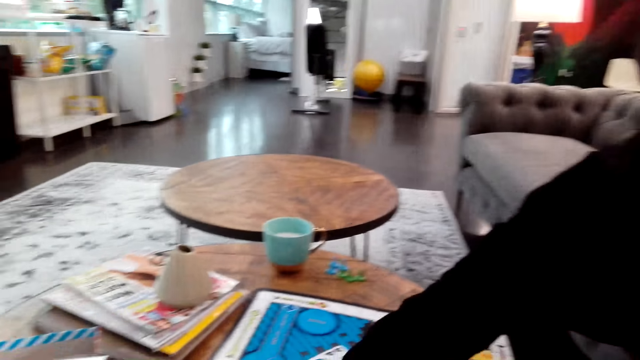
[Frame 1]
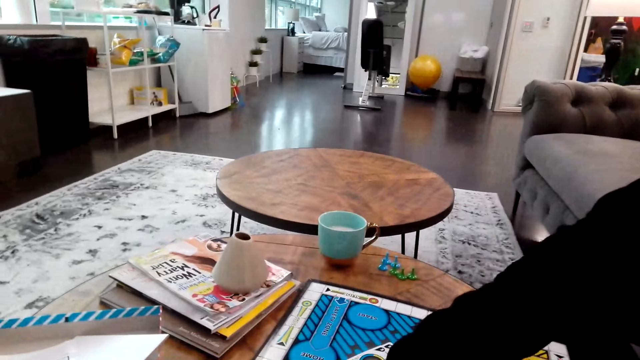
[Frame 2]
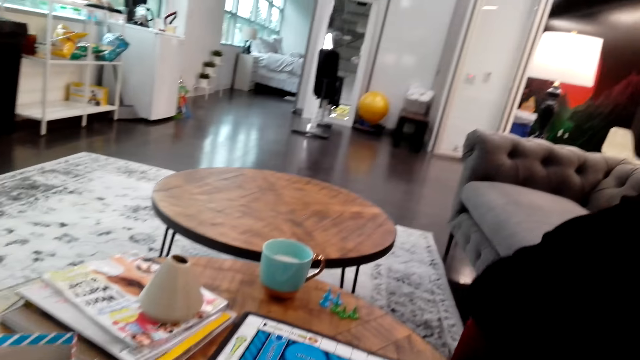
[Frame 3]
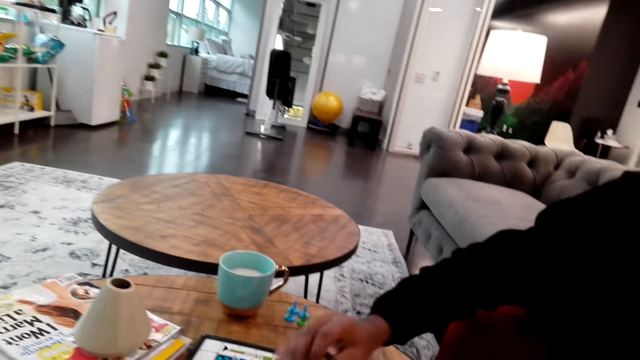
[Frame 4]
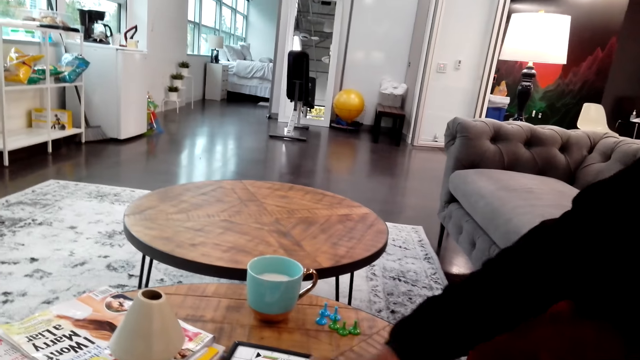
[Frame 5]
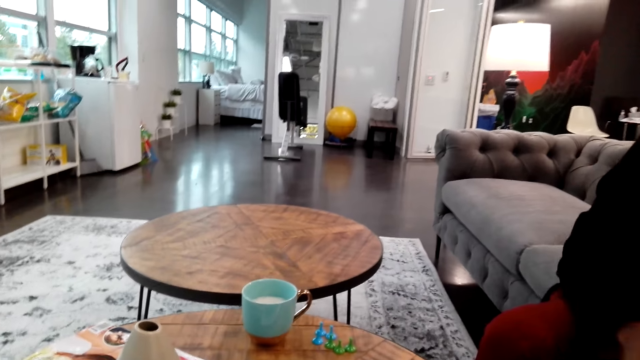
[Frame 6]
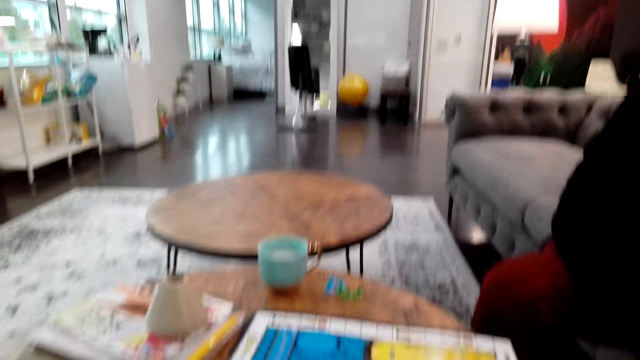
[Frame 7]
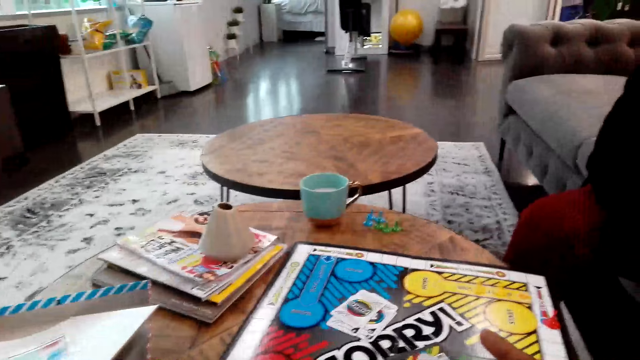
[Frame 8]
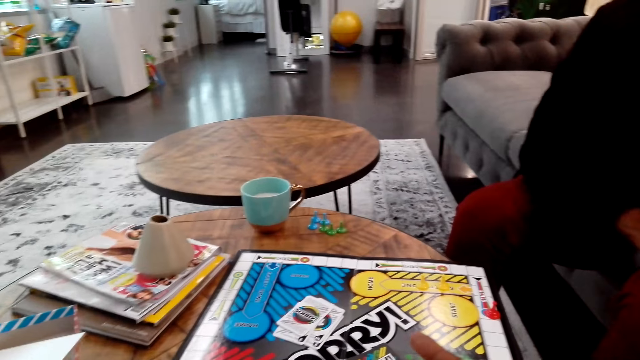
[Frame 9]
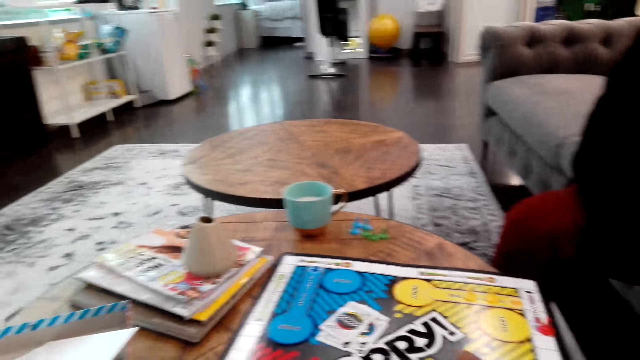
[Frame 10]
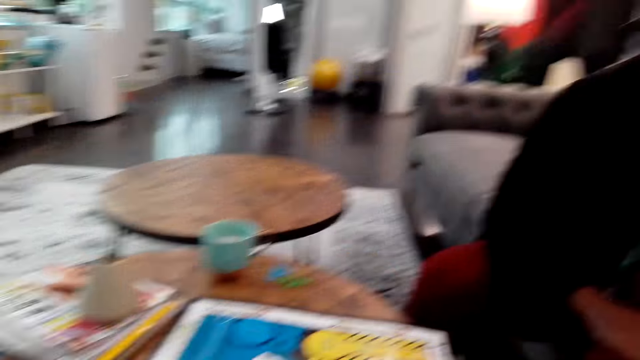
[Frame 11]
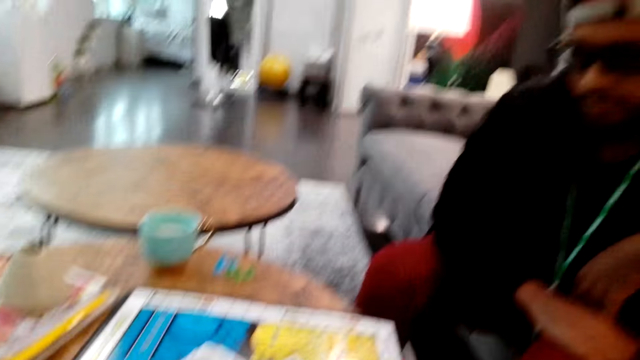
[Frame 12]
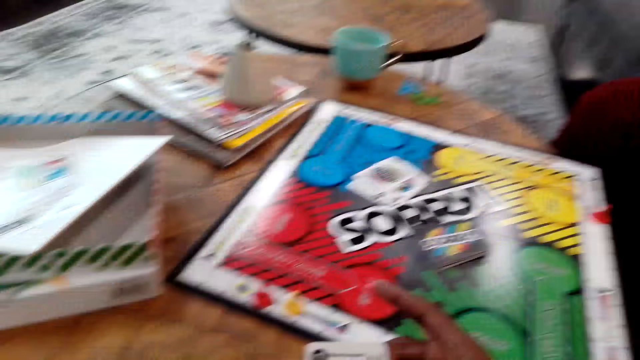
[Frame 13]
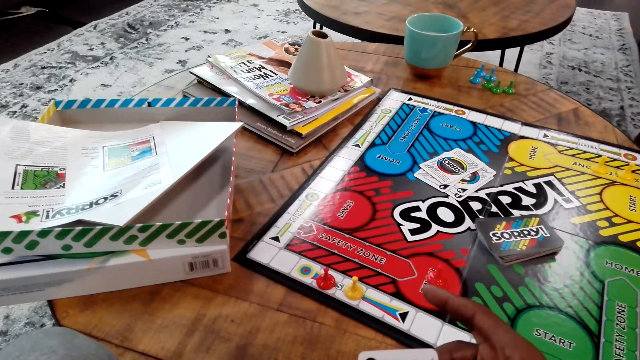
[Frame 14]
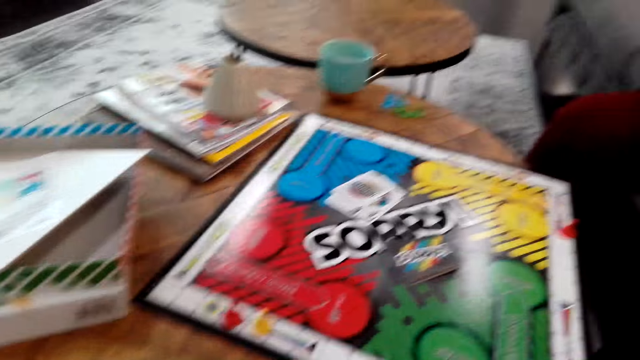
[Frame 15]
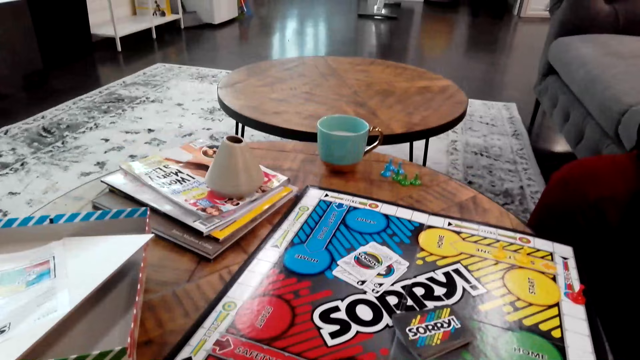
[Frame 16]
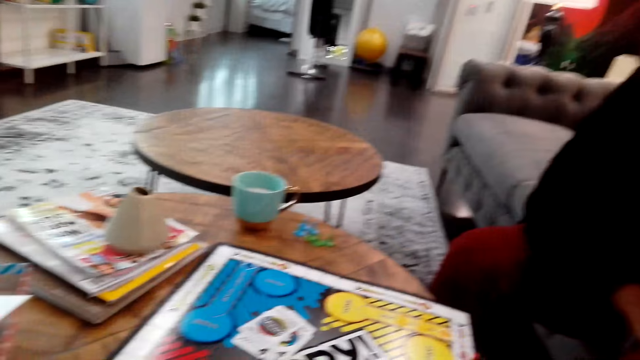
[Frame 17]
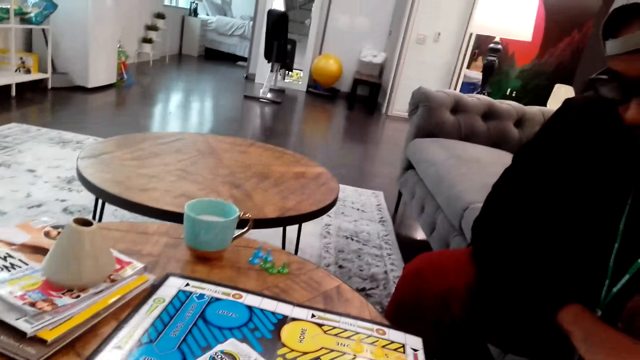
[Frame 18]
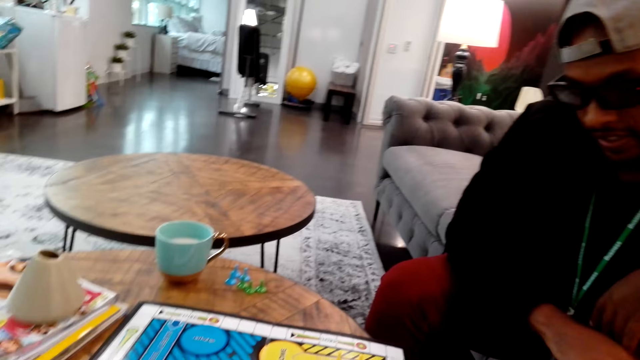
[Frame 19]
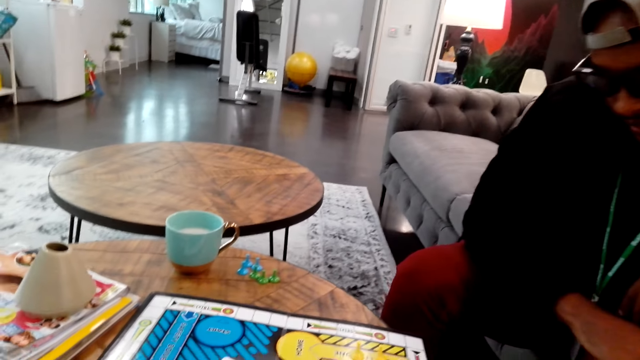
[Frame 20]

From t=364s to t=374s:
The camera wearer looks at the gameboard. They hold a card.

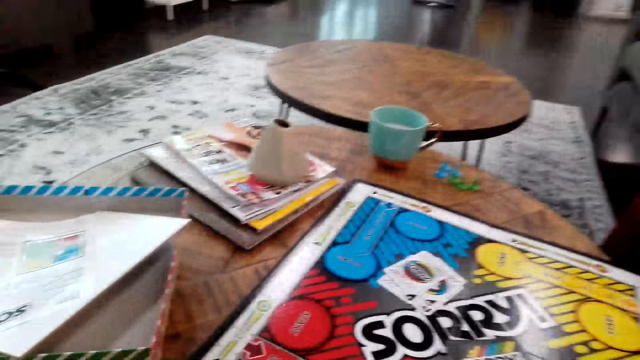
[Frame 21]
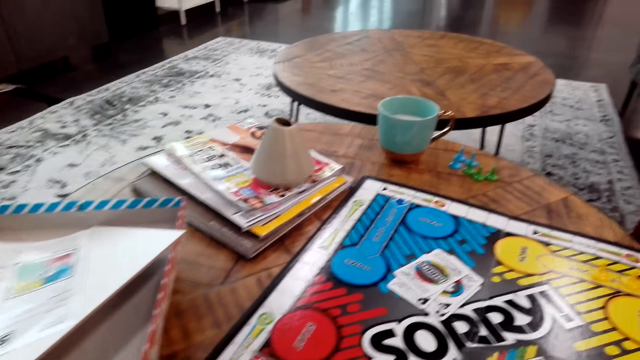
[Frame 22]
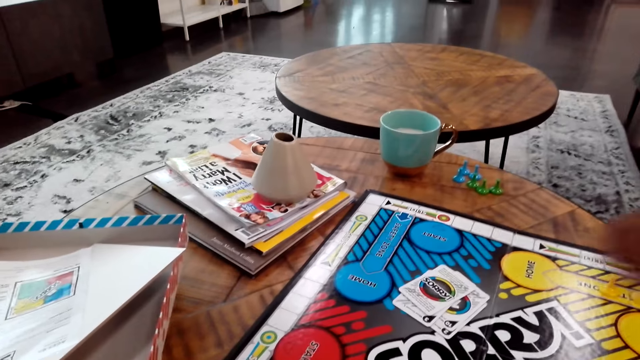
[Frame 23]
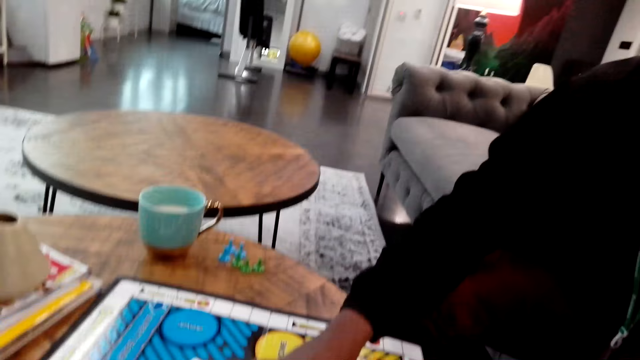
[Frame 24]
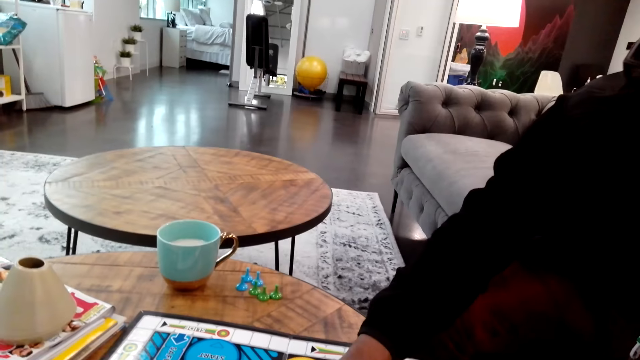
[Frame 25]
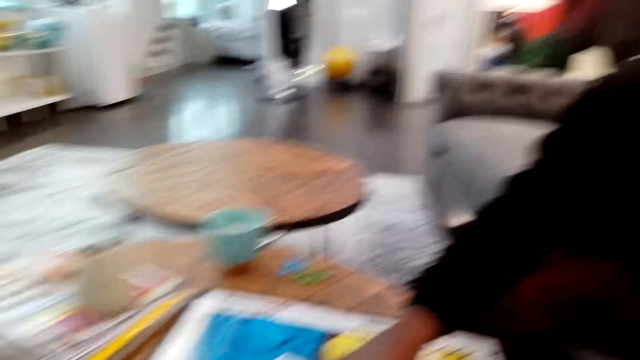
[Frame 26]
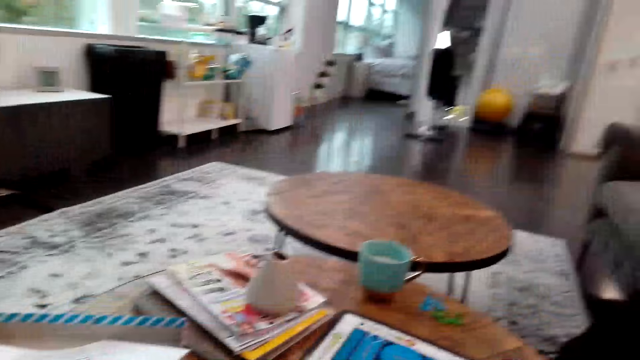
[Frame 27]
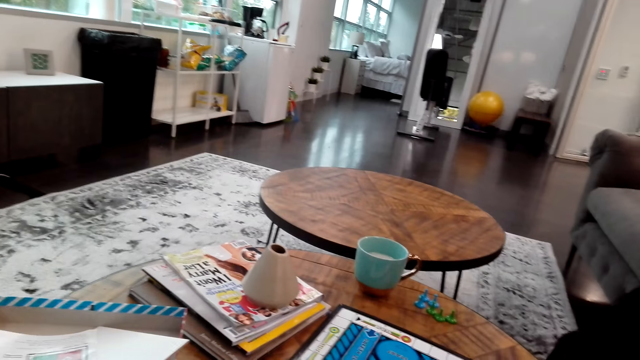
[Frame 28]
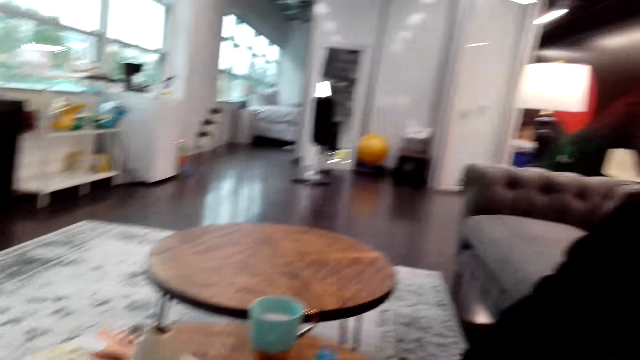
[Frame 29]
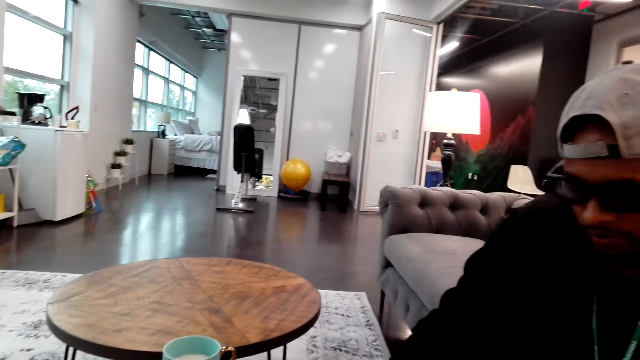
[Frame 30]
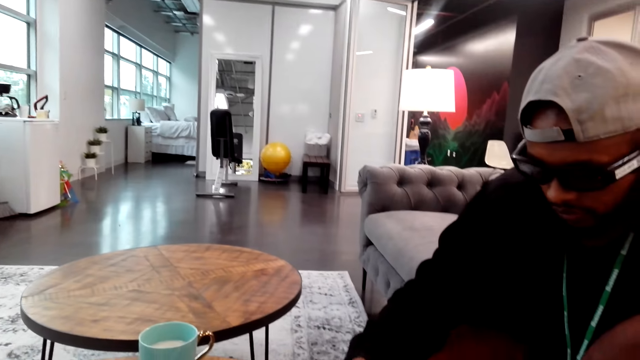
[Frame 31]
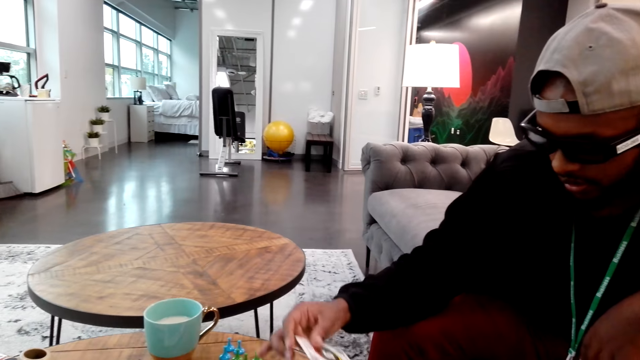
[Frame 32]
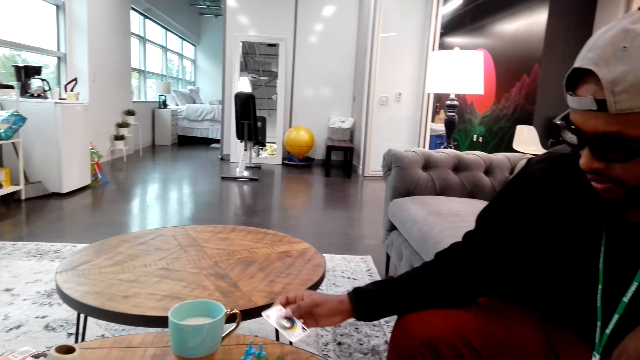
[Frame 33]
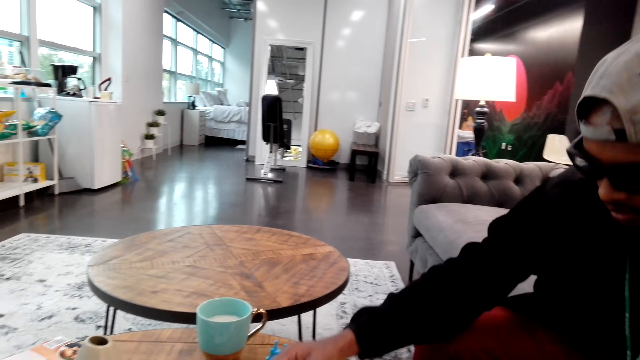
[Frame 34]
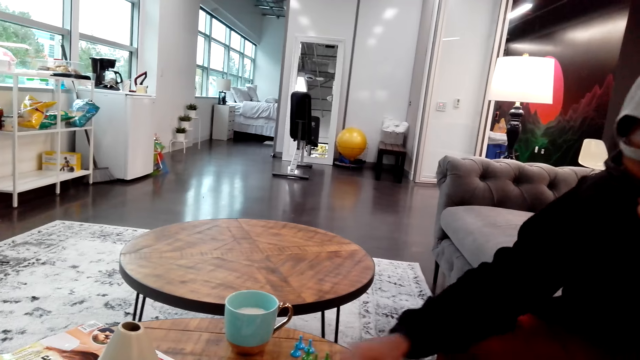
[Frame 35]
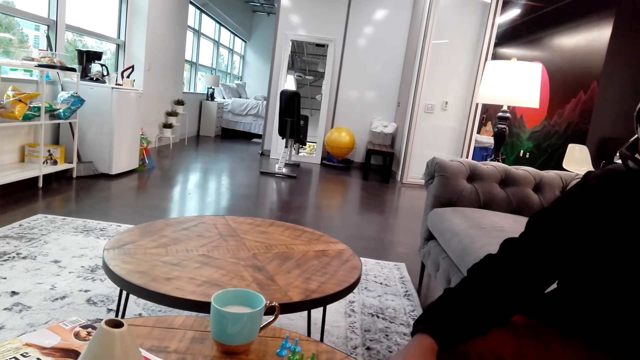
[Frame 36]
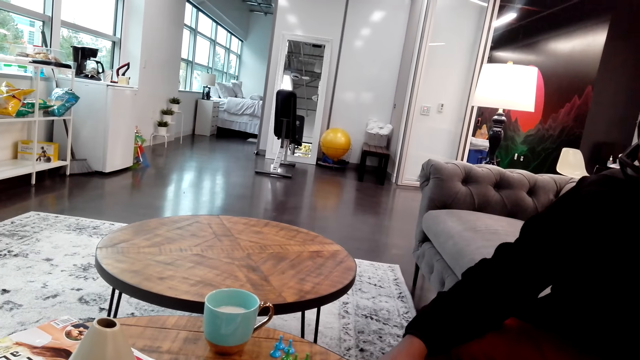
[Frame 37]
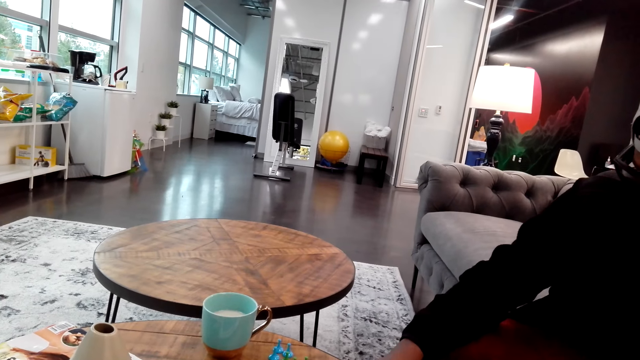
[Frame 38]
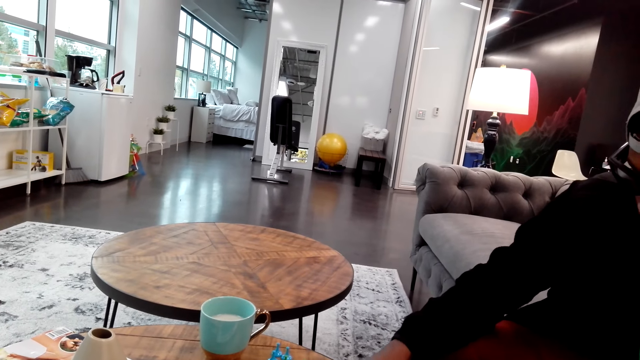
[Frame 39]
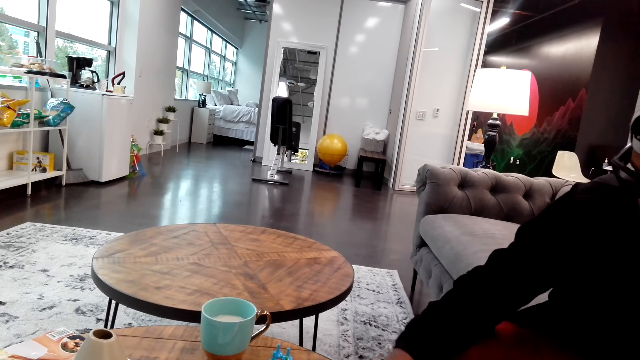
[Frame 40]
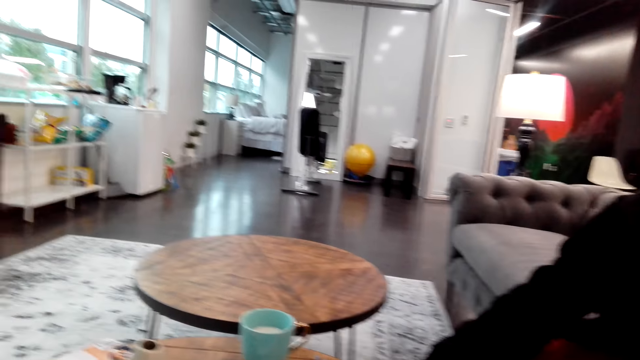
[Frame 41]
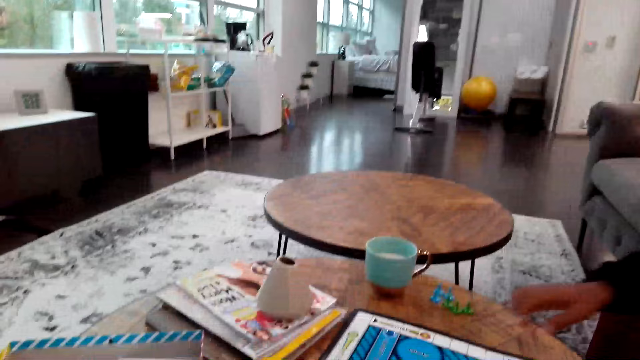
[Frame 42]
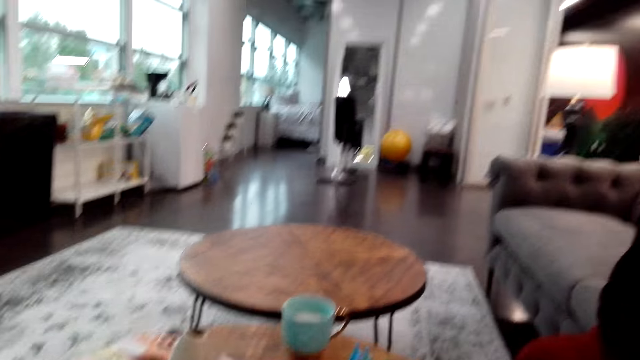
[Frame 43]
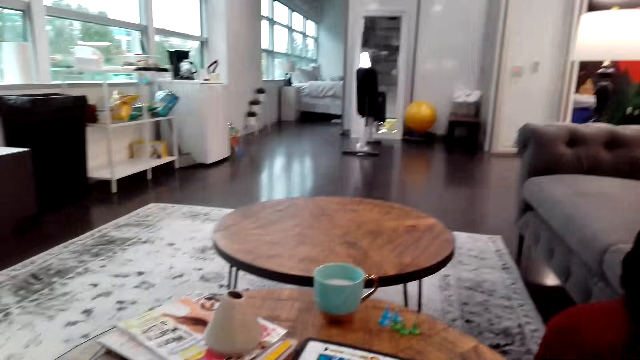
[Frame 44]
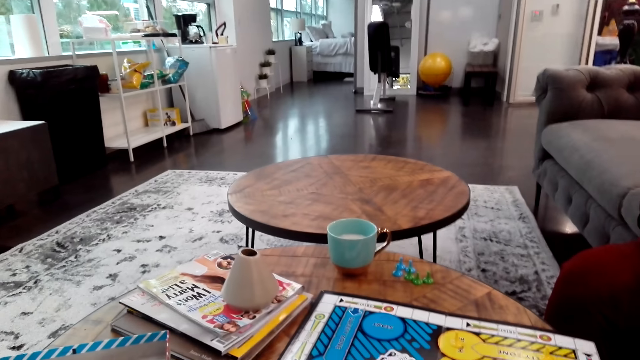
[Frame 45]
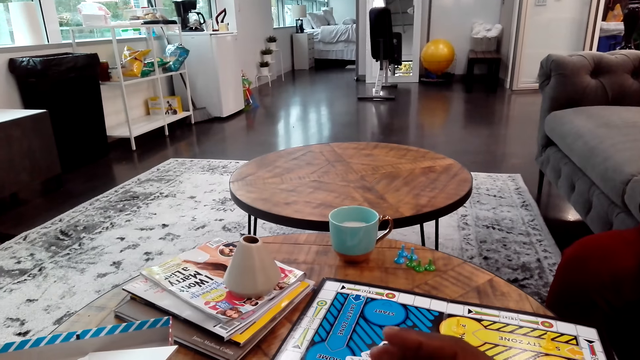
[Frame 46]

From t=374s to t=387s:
A man picks up a card. The man moves the chessman.
